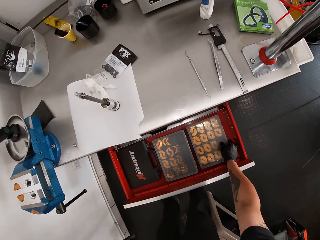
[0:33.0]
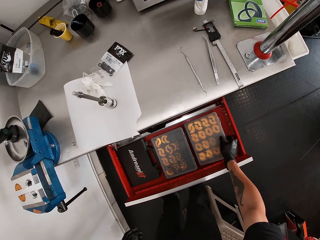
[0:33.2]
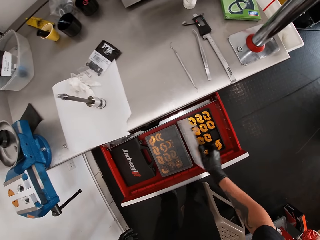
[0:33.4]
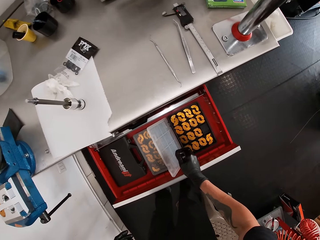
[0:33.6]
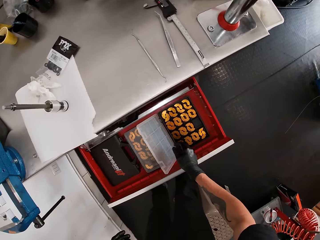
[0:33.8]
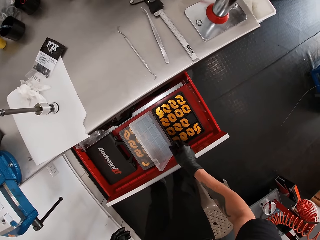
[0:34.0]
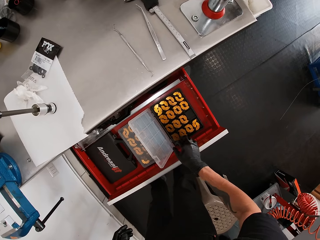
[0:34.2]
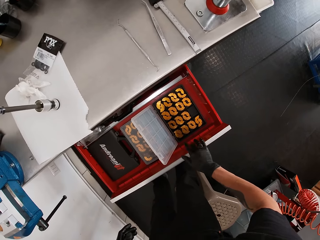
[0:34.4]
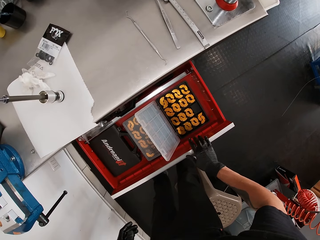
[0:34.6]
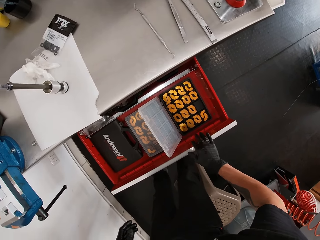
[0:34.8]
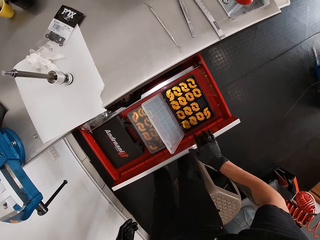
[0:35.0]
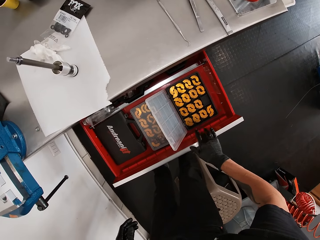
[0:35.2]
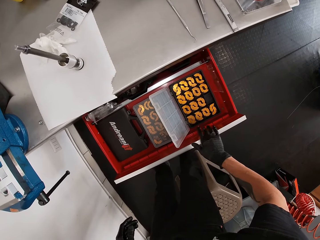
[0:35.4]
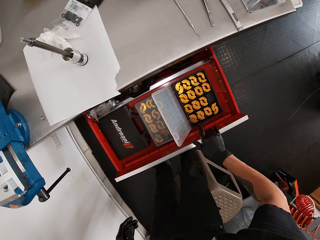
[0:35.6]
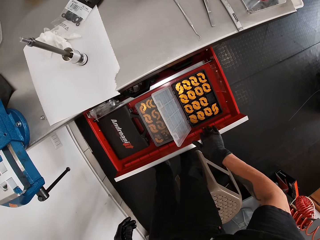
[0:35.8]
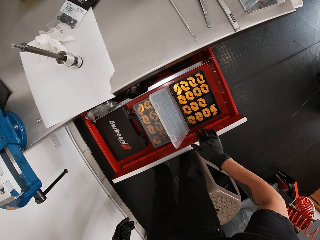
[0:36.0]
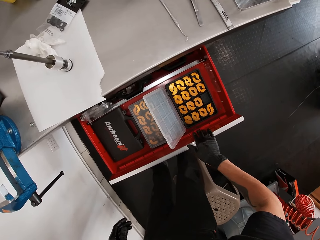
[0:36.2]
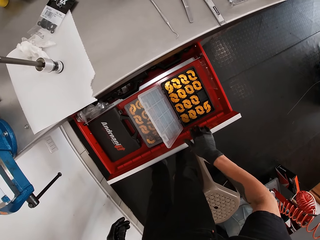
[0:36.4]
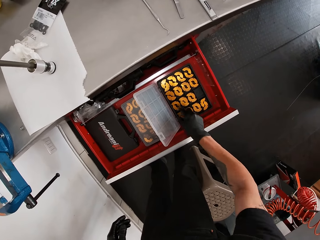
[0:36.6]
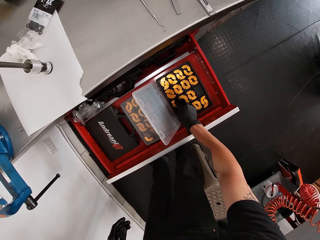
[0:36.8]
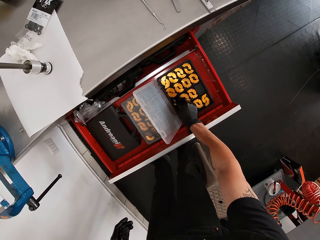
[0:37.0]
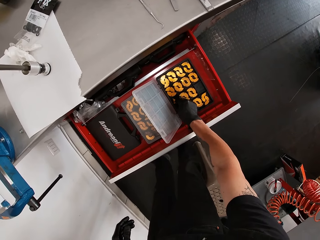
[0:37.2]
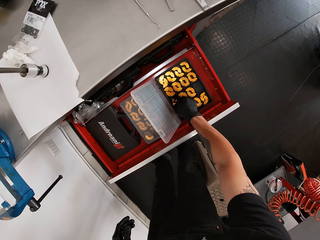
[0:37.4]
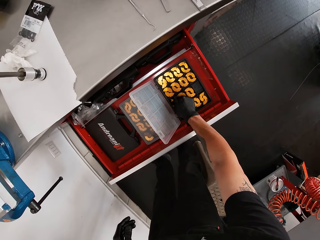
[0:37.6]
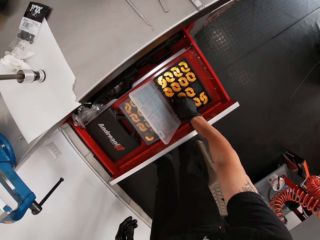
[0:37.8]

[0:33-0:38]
The camera wearer opens a container in the drawer with his right hand. He taps his right fingers on the drawer. He picks up a bench vice jaw in the container with his right hand.

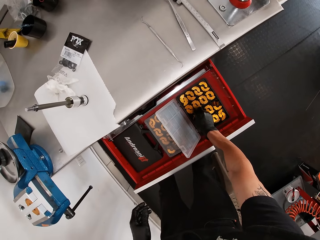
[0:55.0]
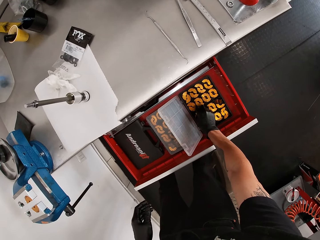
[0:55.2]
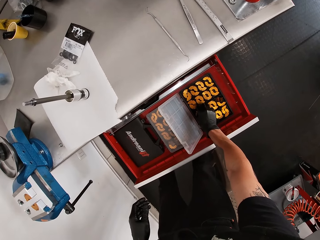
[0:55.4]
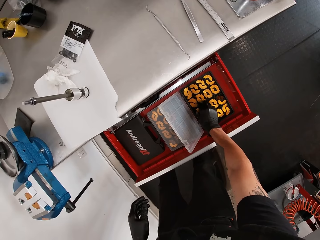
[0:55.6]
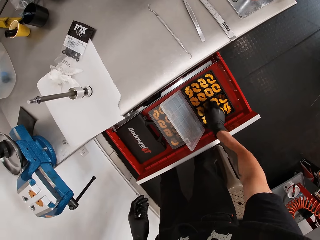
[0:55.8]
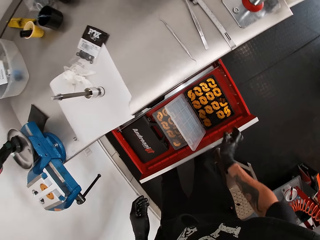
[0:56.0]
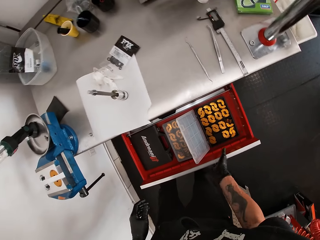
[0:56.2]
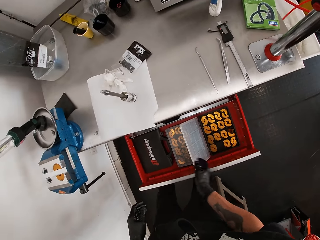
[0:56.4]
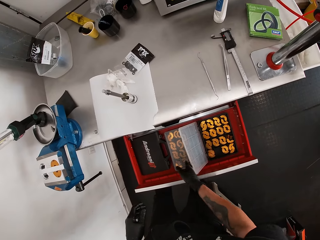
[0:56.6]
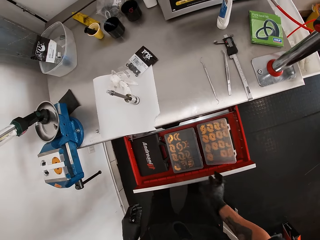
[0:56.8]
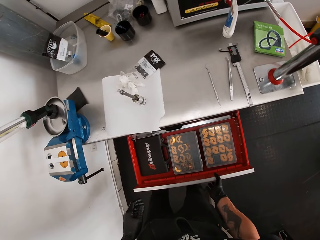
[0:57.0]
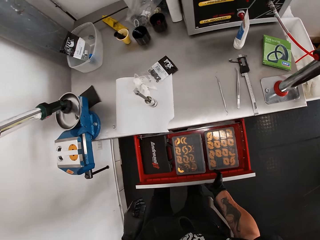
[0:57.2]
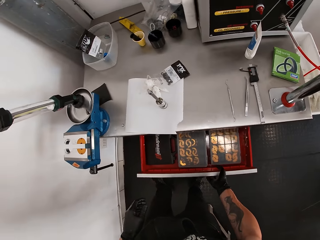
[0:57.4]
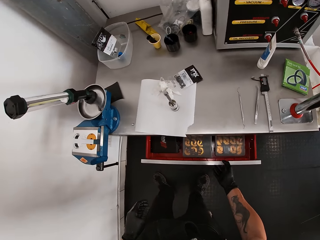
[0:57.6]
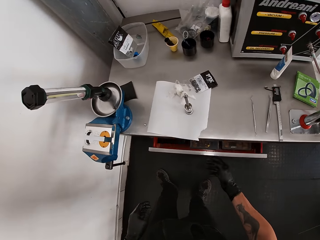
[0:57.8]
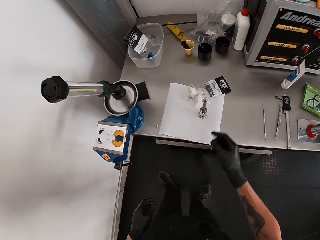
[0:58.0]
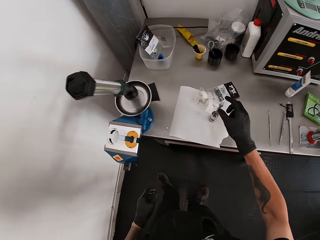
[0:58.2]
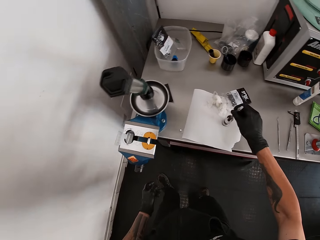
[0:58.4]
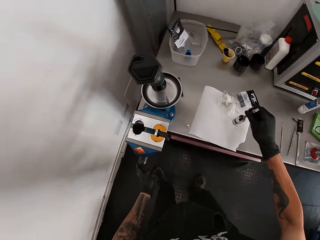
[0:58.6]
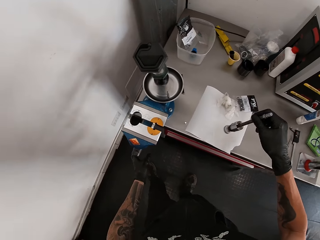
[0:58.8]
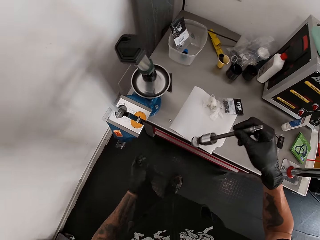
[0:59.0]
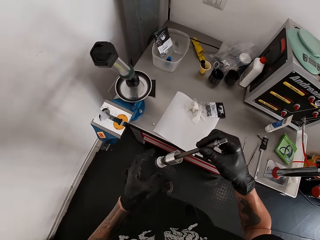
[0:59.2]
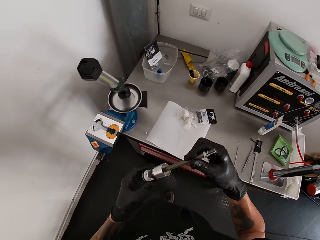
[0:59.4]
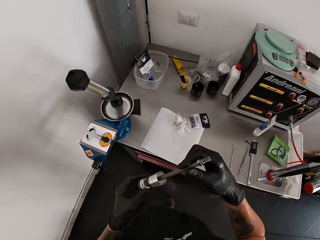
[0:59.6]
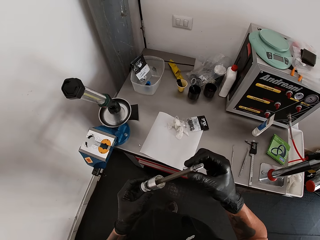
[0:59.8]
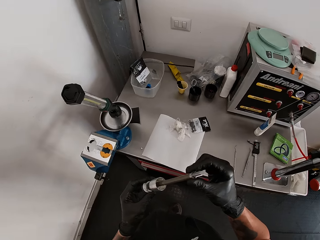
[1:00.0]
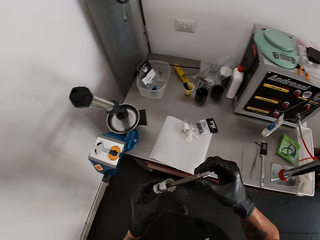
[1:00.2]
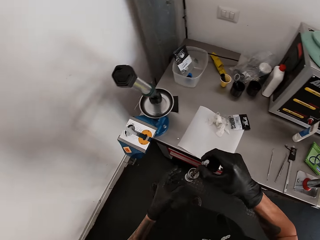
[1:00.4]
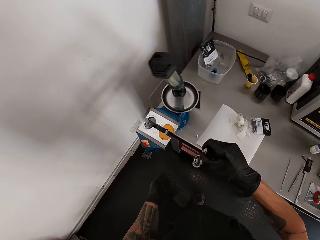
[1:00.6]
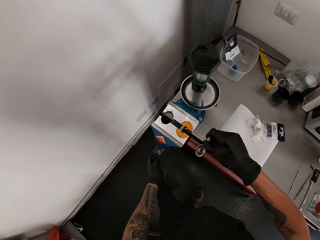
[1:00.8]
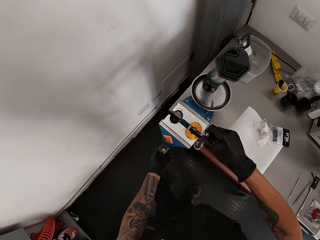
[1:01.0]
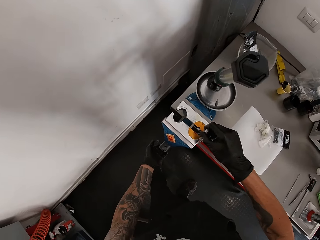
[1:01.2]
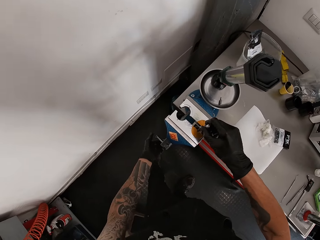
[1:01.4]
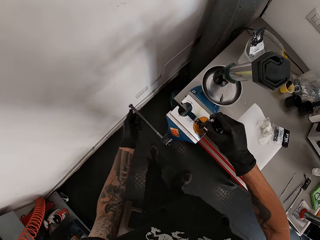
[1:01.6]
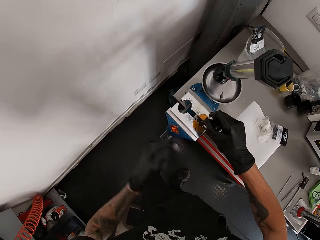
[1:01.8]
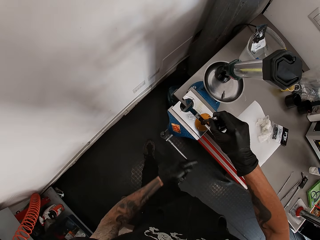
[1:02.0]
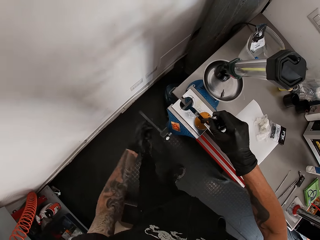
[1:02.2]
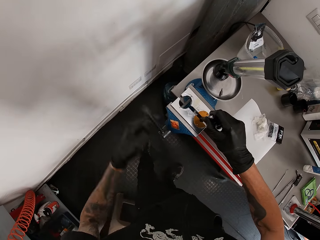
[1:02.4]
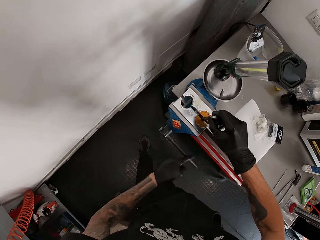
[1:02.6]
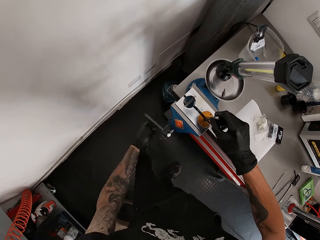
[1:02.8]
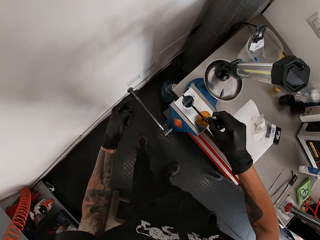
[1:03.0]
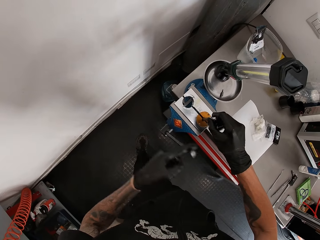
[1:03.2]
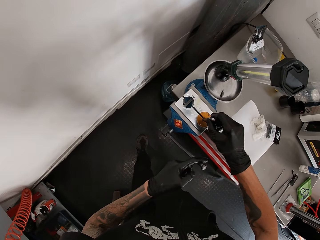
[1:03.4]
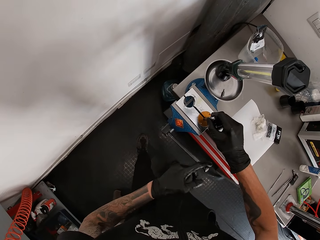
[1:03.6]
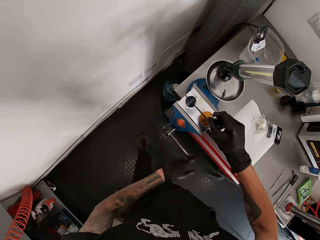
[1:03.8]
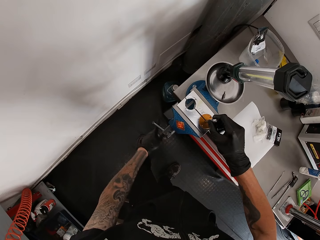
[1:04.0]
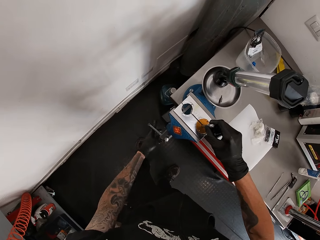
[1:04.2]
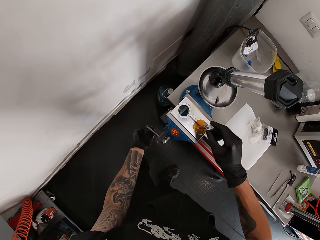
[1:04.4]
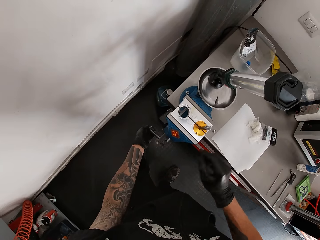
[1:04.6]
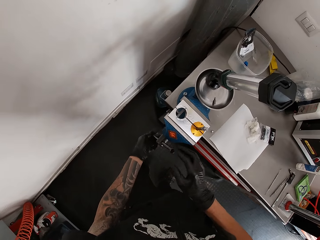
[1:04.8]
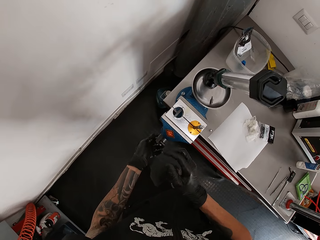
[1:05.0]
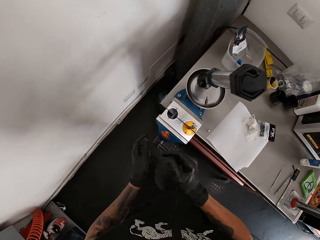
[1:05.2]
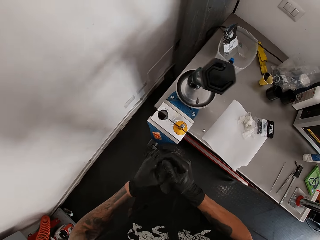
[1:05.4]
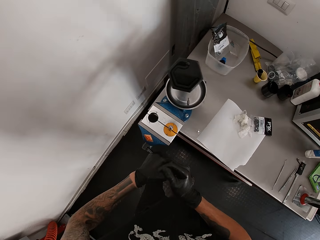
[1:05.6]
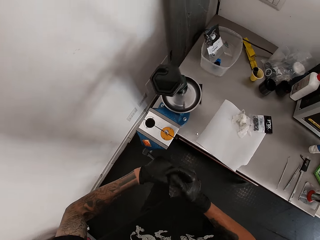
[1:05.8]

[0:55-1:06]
The camera wearer drops the bench vice jaw in the container with his right hand. He closes the cover of the container with his right hand. He closes the drawer with his right hand. He picks up the shock absorber on the table with his right hand. He holds the shock absorber with both hands. He puts the shock absorber in his right hand in the bench vice. He locks the bench vice with the handle in his left hand. He fixes an object on the weighing machine.

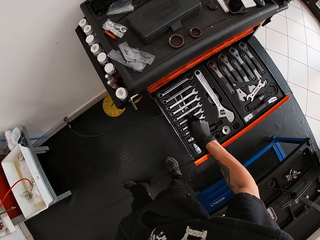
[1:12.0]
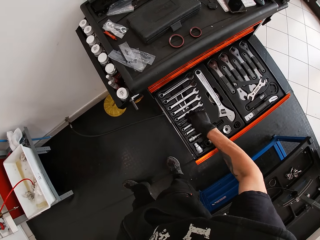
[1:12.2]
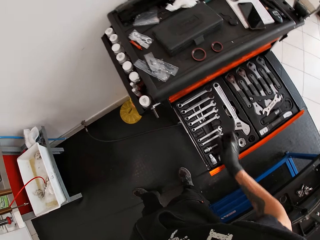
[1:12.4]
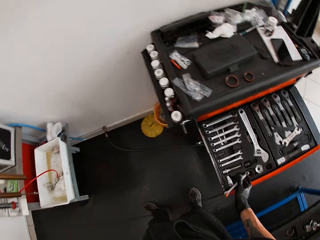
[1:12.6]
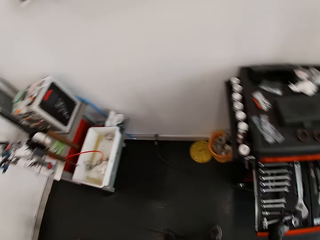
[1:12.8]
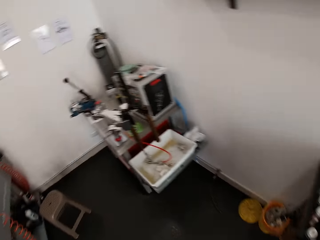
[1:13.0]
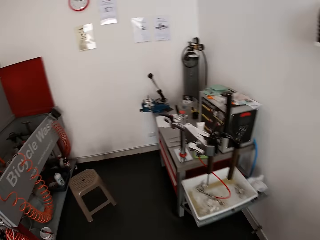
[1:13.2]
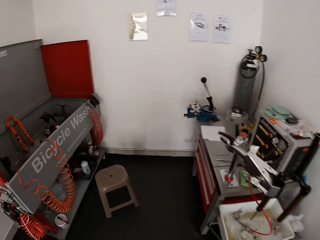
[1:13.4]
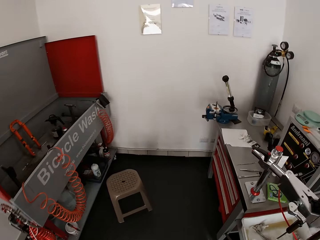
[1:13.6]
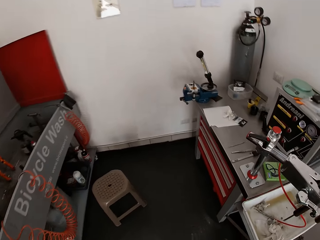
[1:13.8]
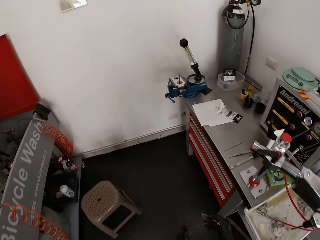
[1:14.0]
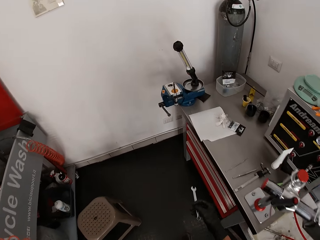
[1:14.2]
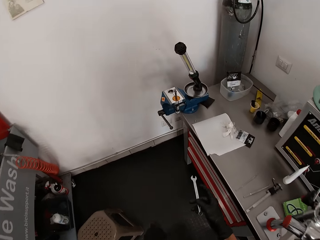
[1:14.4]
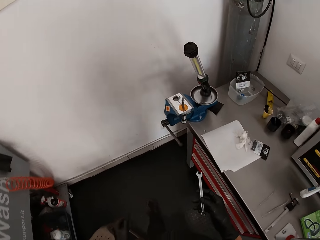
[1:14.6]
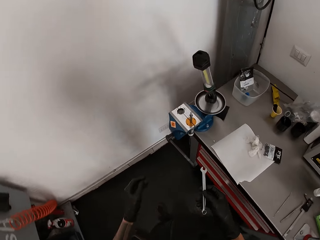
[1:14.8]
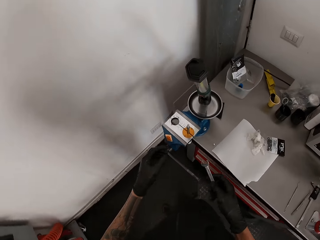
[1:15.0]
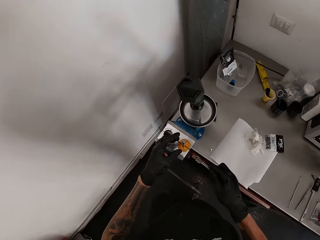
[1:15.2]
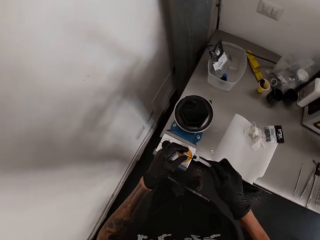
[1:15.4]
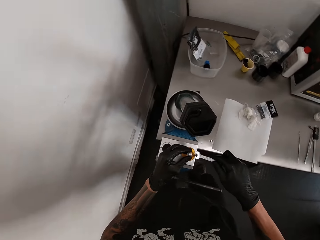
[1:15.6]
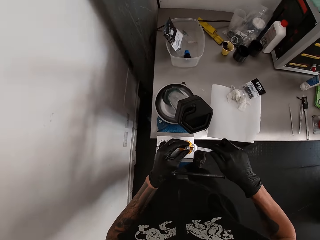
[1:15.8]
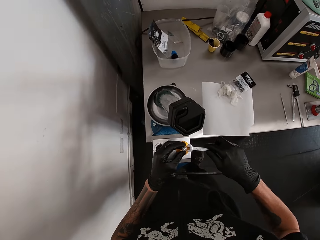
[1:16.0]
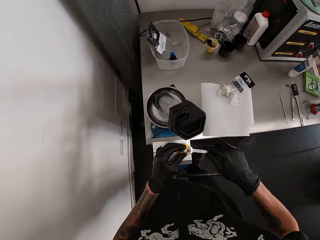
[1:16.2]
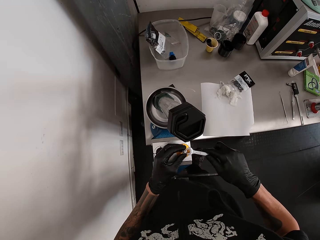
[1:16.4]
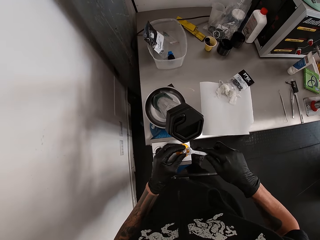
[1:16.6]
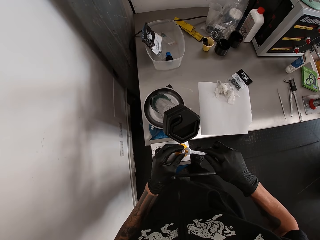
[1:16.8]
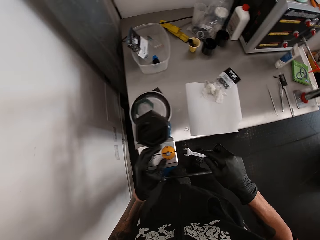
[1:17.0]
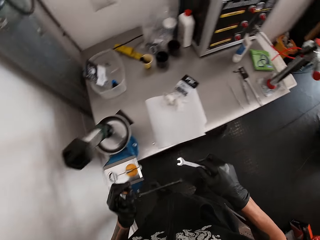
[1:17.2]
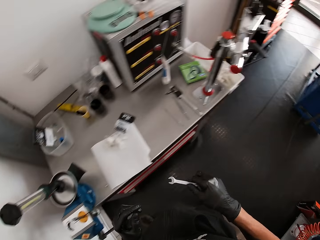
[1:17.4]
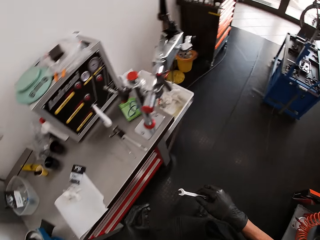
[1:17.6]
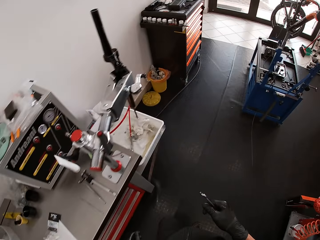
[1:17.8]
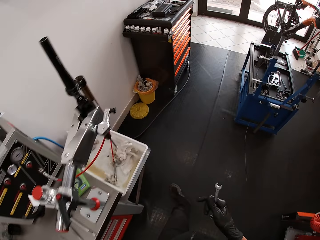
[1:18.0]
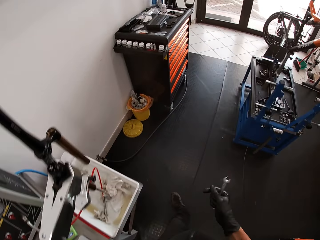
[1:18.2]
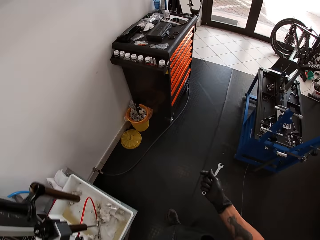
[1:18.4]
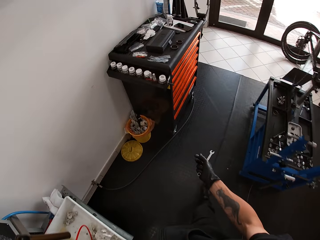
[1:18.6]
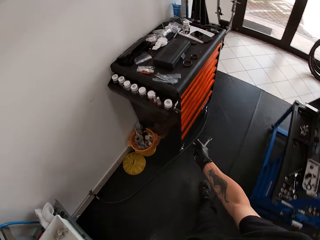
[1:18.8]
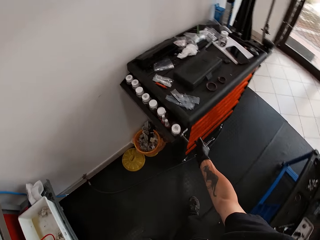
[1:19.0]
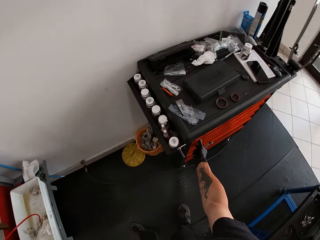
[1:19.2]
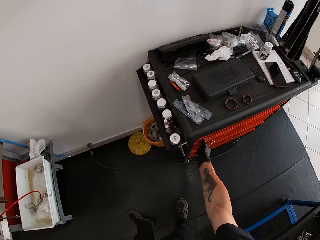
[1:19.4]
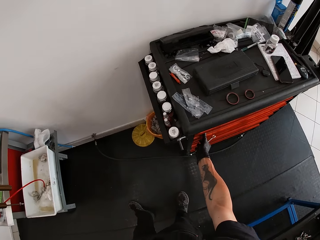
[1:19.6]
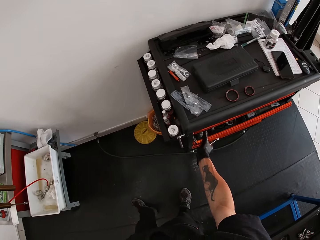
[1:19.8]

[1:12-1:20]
The camera wearer picks up a spanner from the drawer with his right hand. He closes the tool cabinet drawer with his right hand. He moves around. He uses the spanner in his right hand on the shock absorber in the bench vice. He loosens the weighing machine. He moves around.
